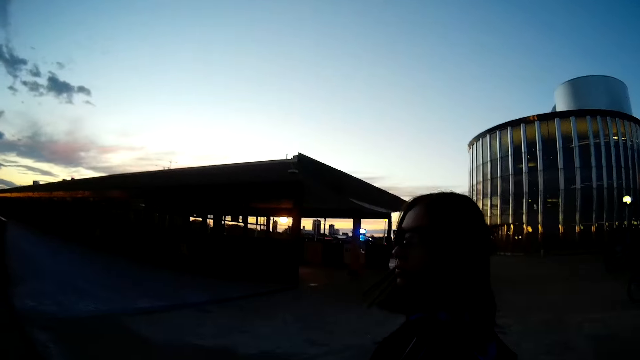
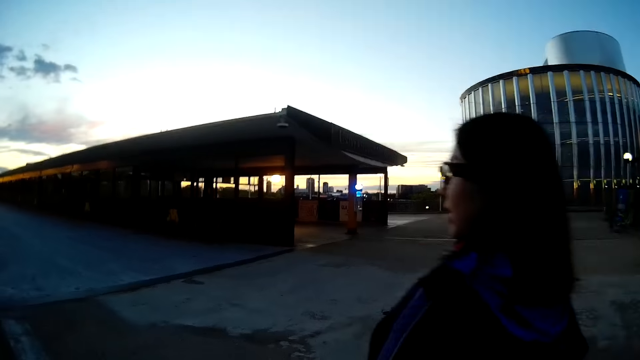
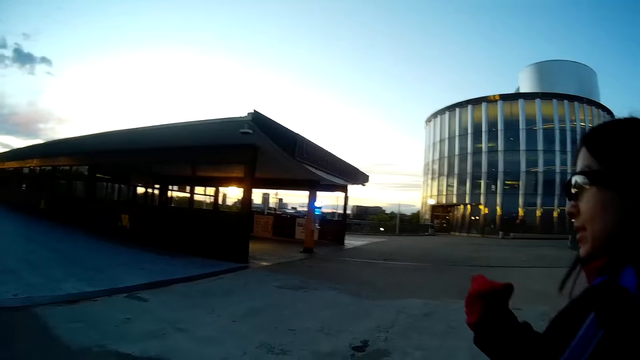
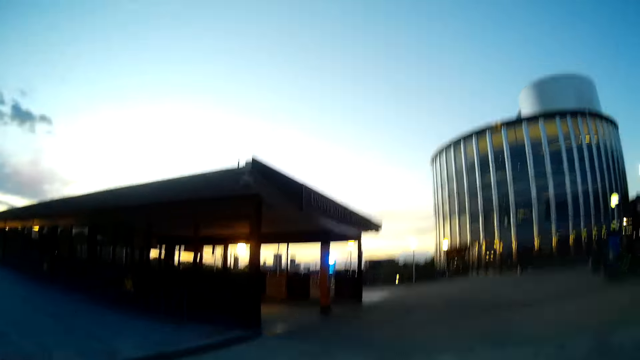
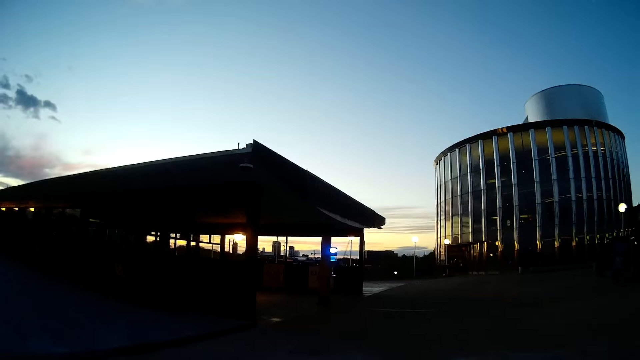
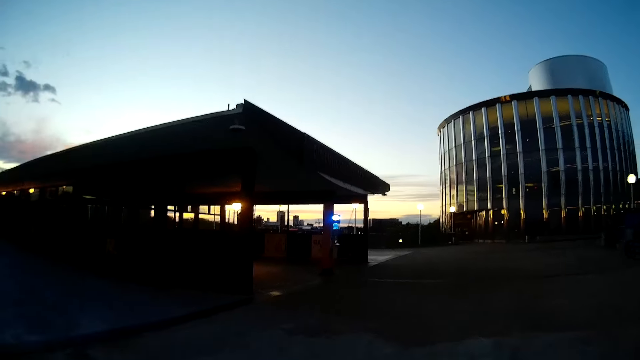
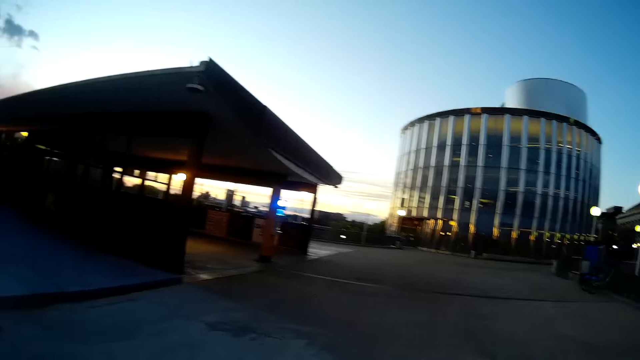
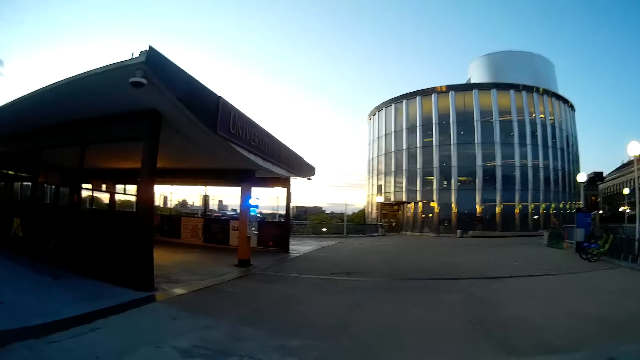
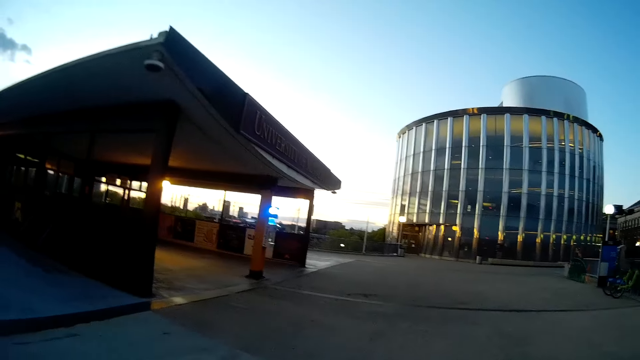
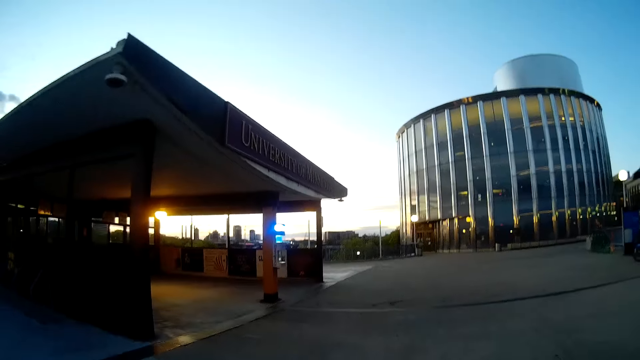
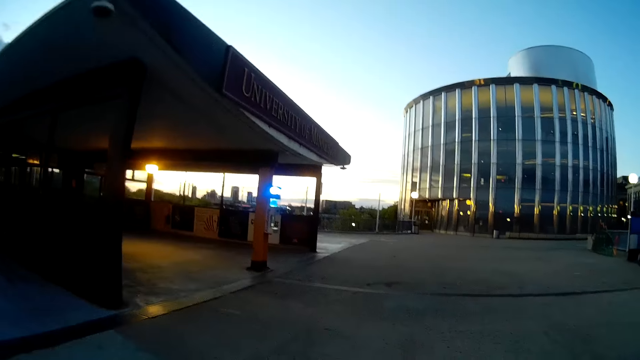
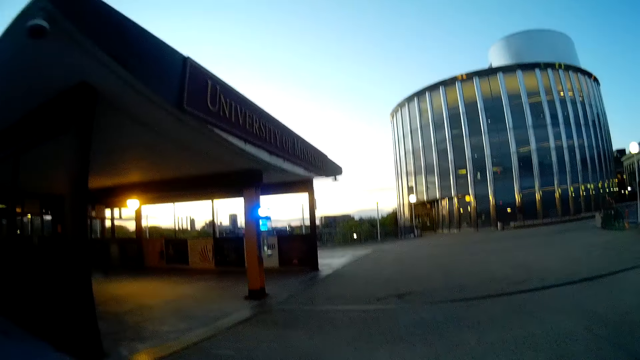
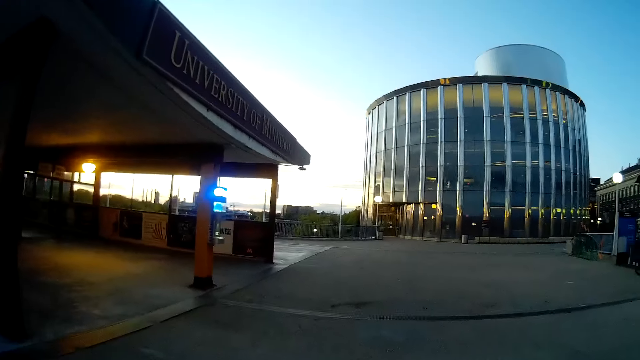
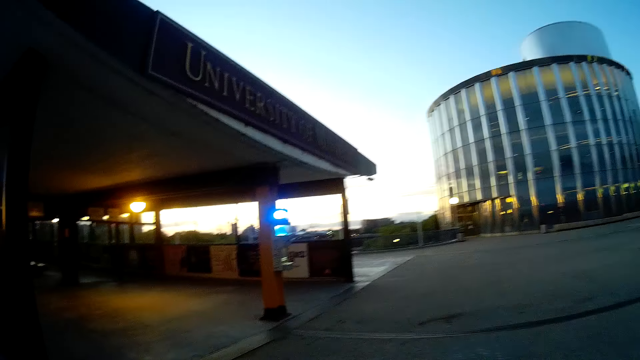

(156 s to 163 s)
The camera wearer walks on the road.

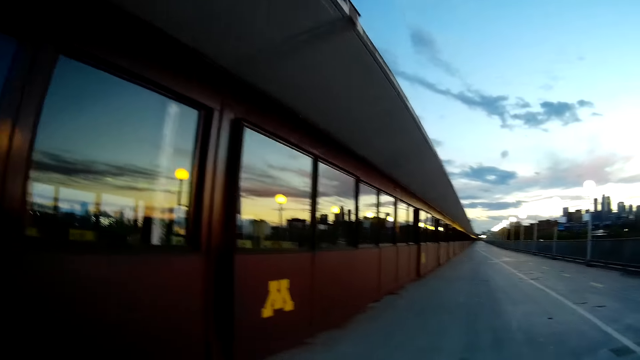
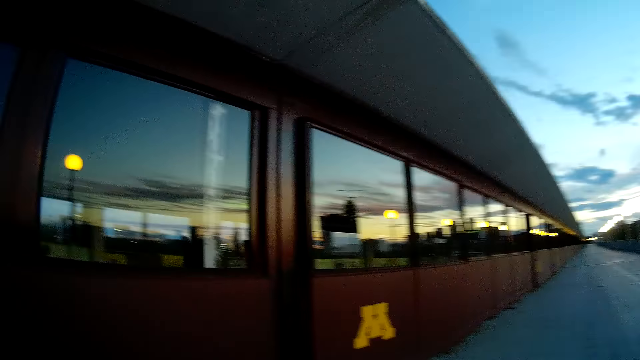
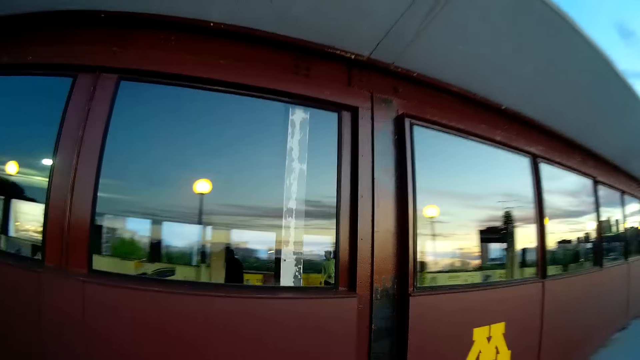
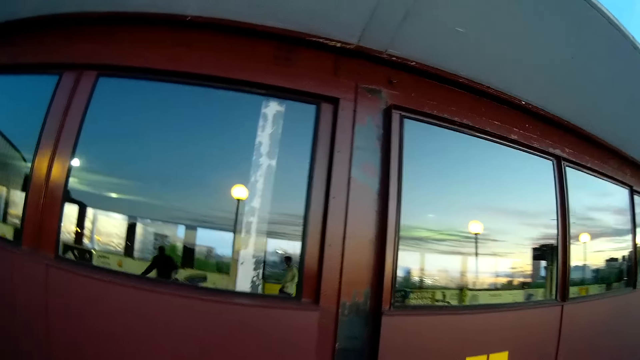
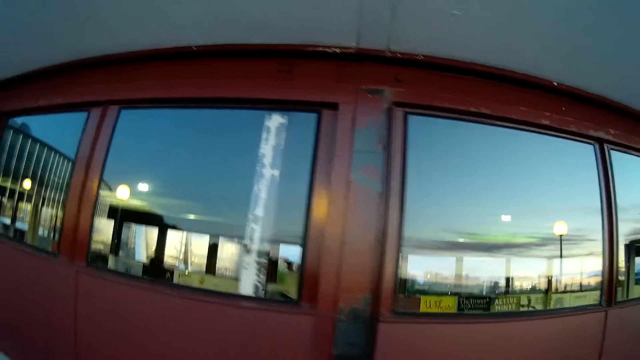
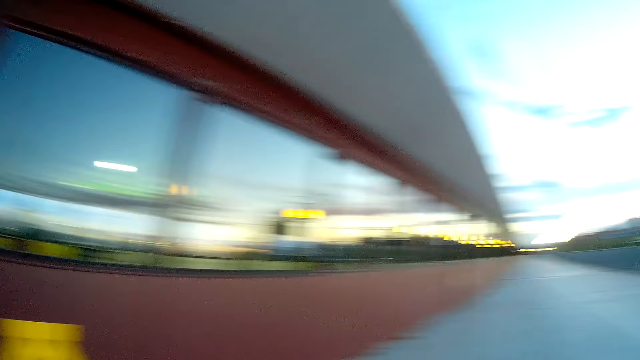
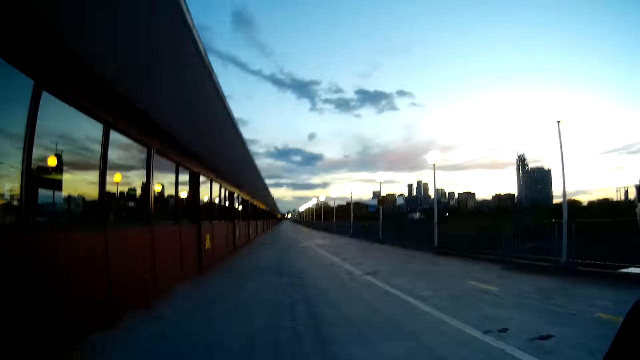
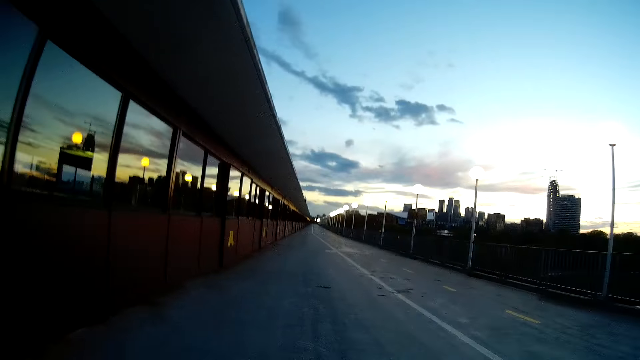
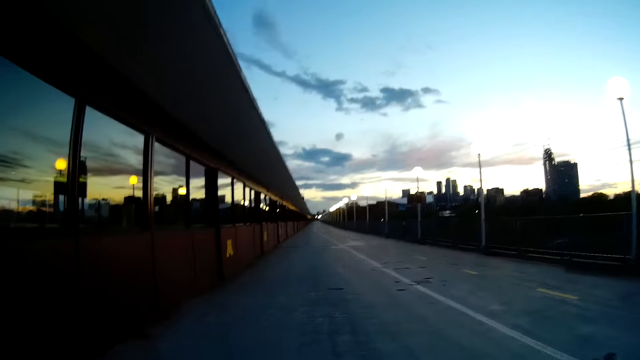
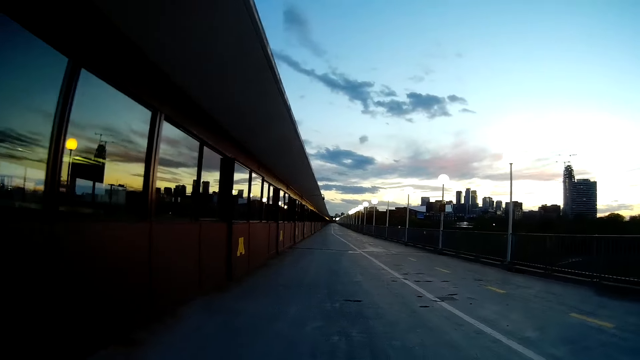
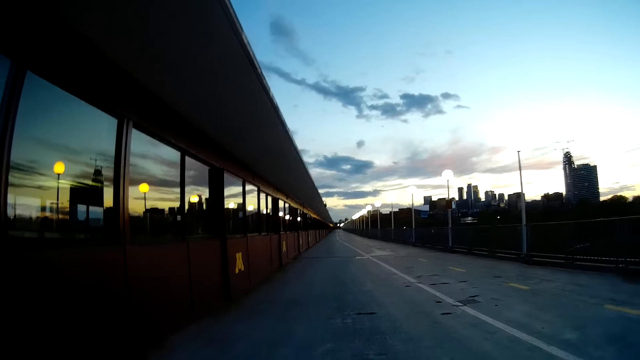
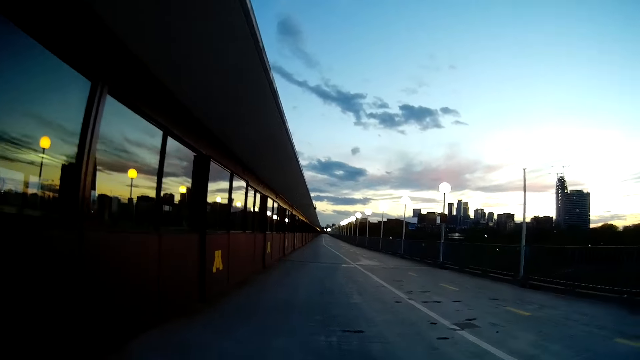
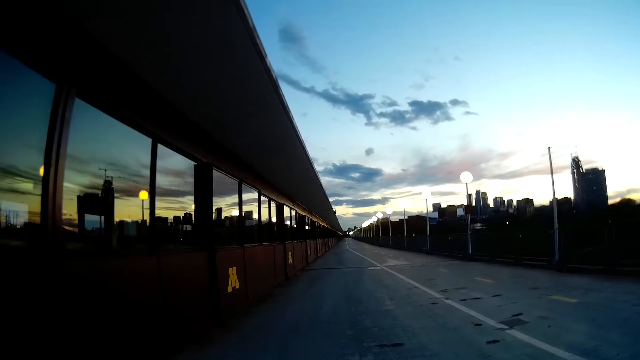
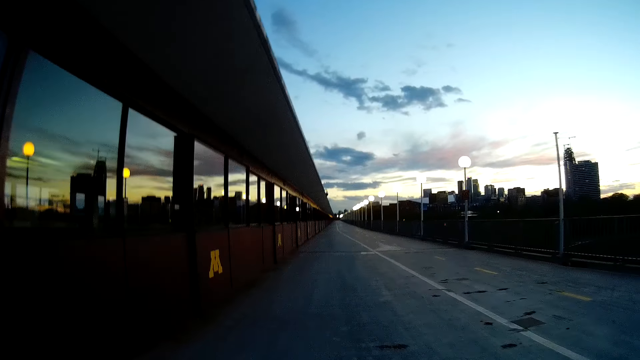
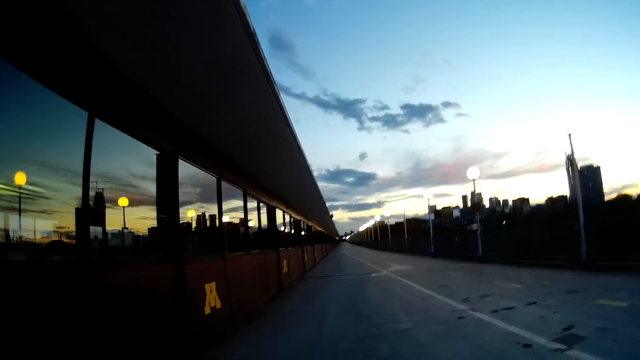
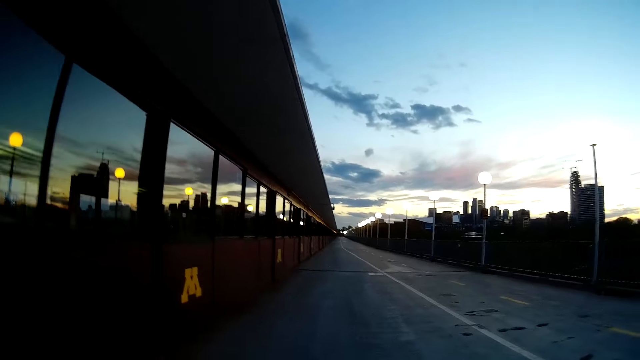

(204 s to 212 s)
The camera wearer stares at the building. They walk on the road.

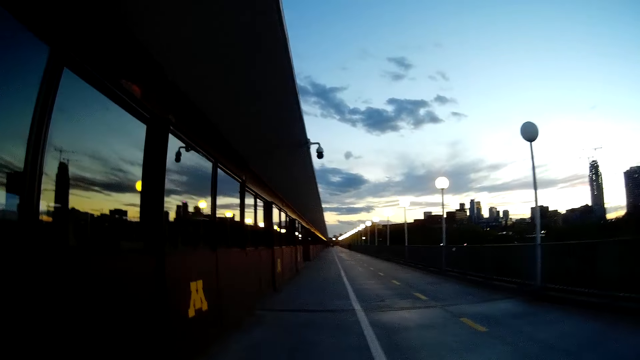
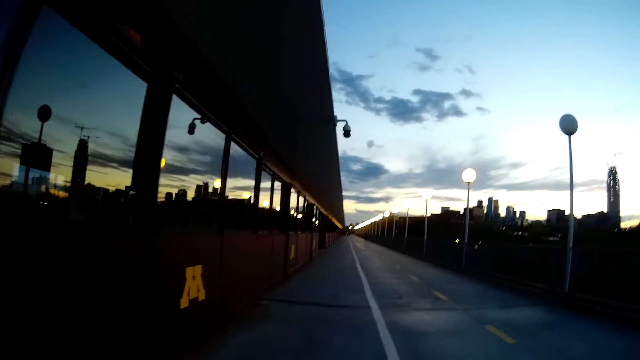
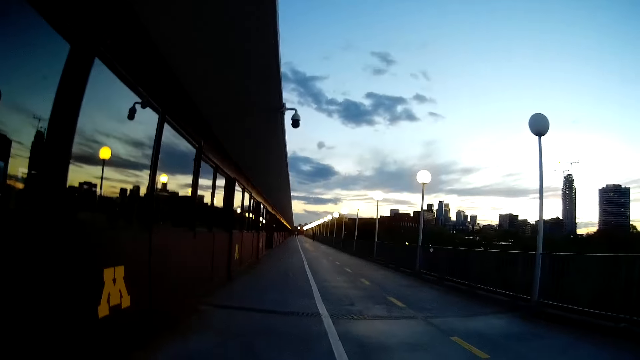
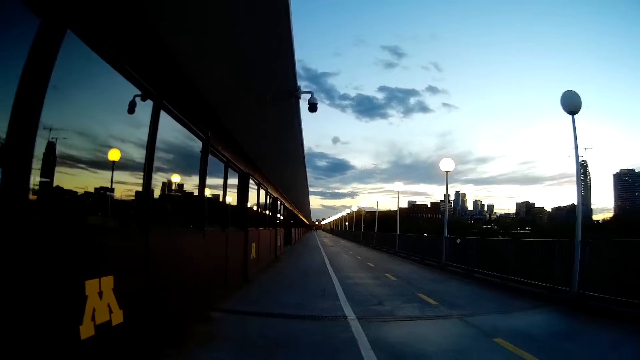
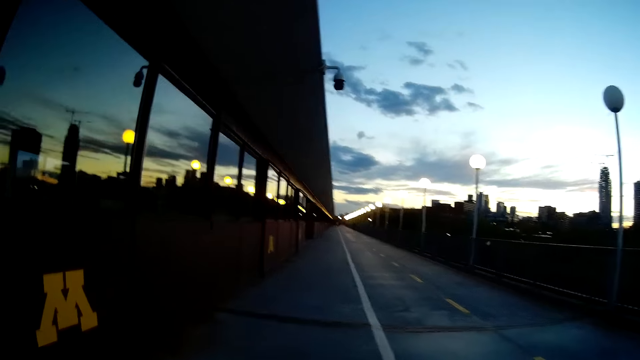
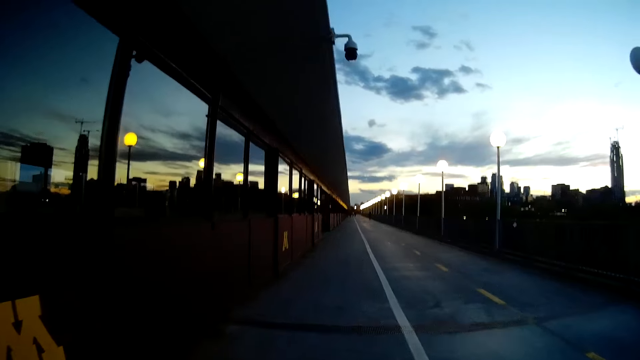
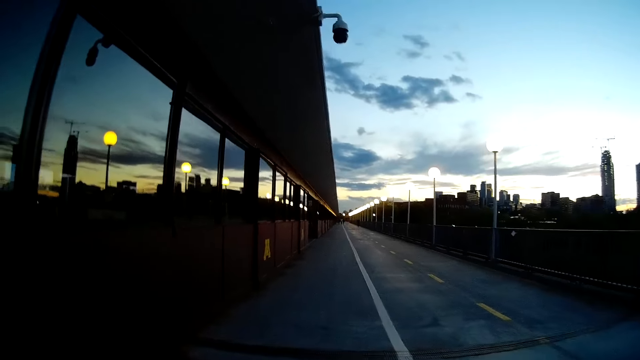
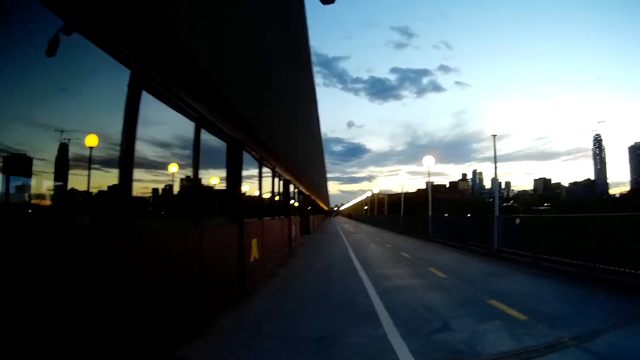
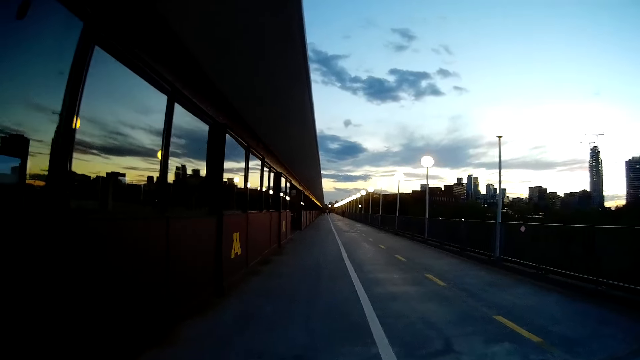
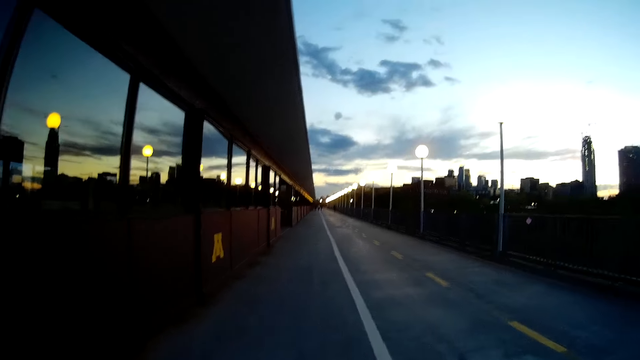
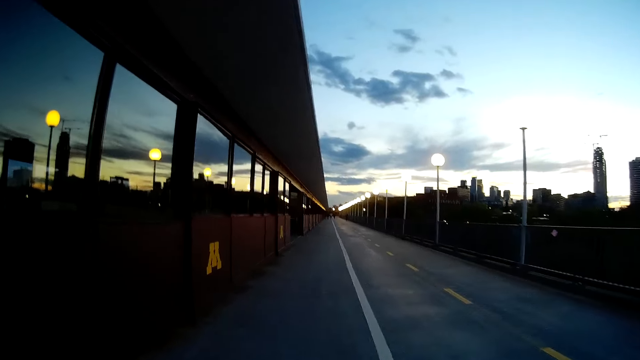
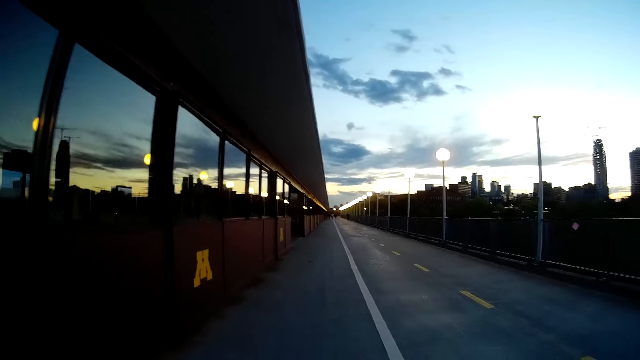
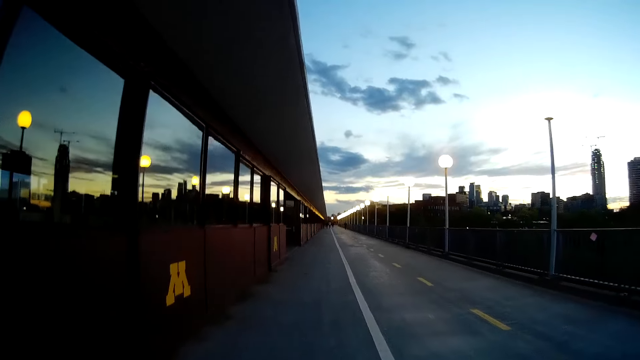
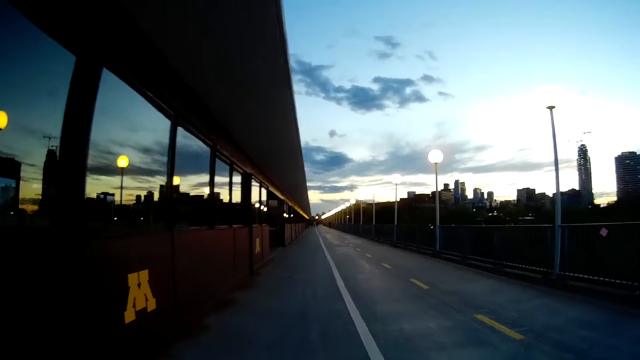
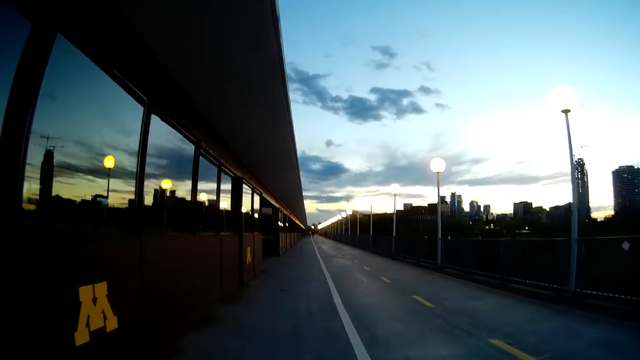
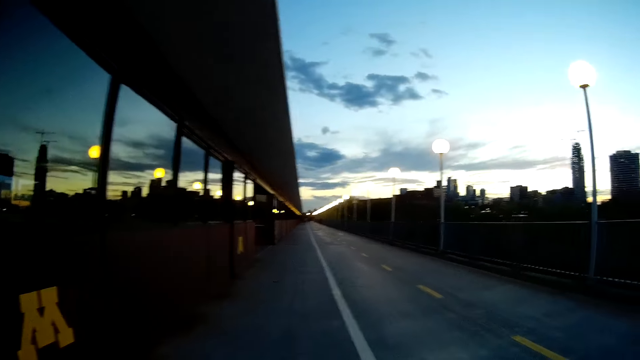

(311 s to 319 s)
The camera wearer interacts with a woman.
